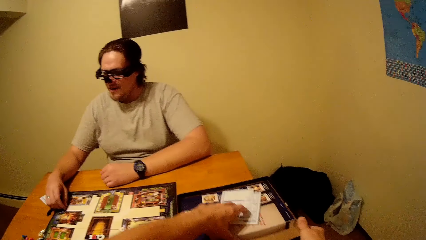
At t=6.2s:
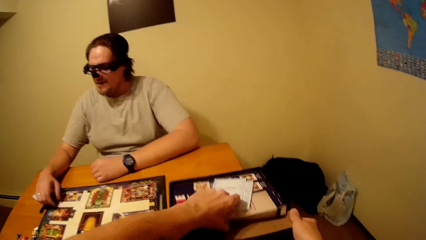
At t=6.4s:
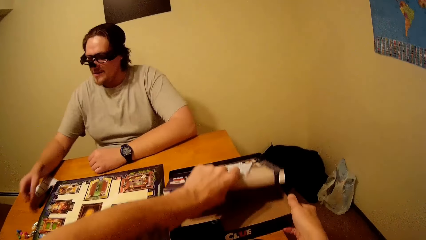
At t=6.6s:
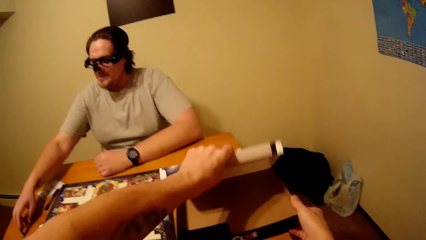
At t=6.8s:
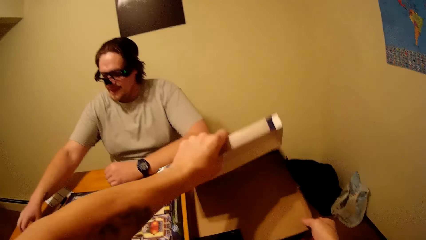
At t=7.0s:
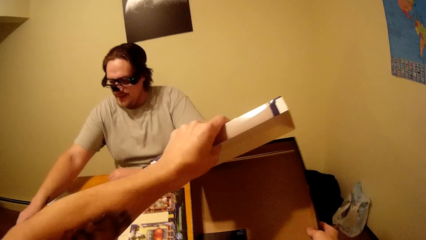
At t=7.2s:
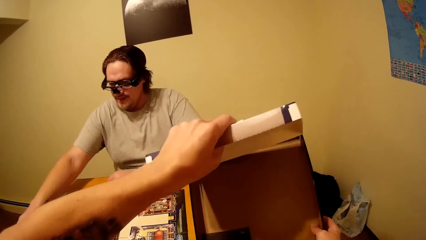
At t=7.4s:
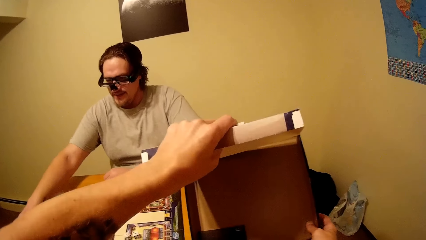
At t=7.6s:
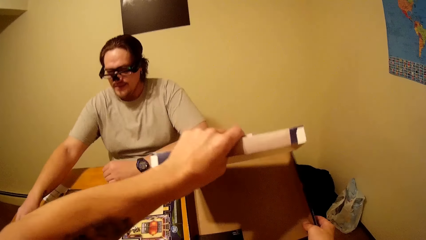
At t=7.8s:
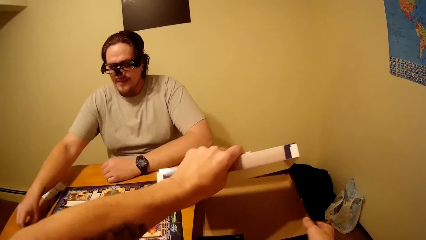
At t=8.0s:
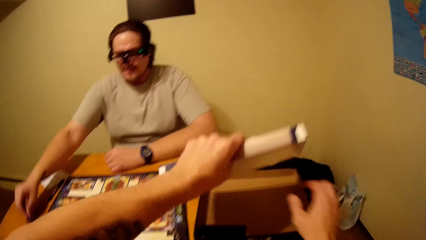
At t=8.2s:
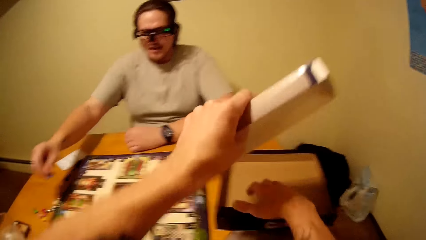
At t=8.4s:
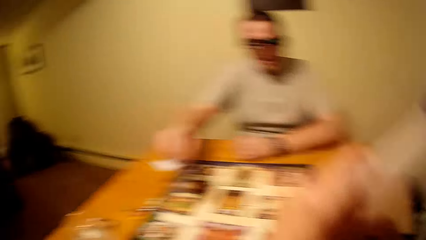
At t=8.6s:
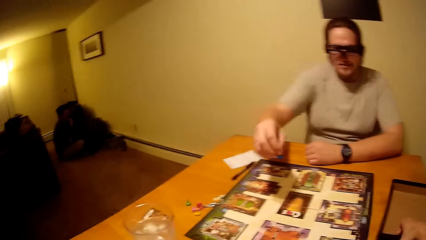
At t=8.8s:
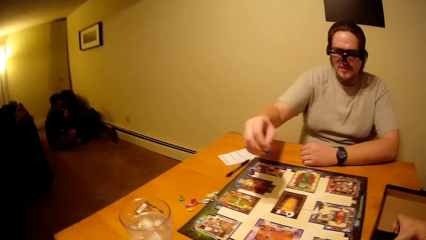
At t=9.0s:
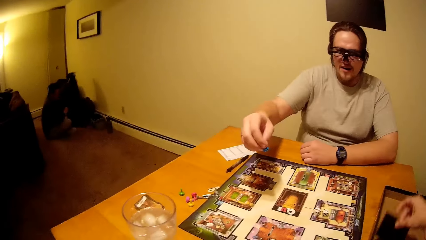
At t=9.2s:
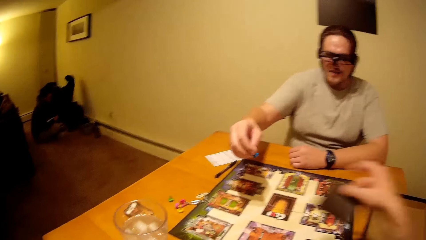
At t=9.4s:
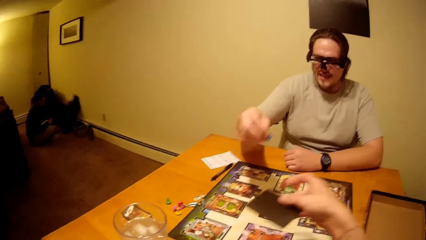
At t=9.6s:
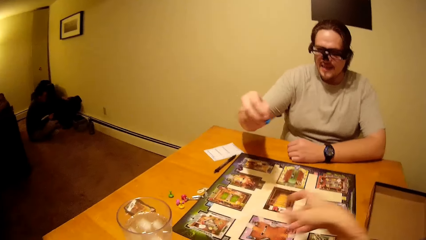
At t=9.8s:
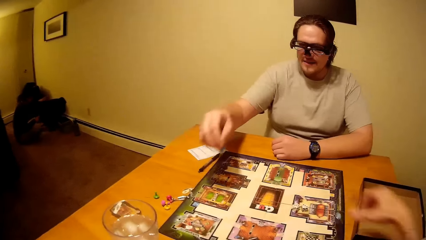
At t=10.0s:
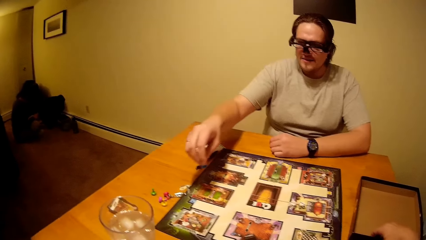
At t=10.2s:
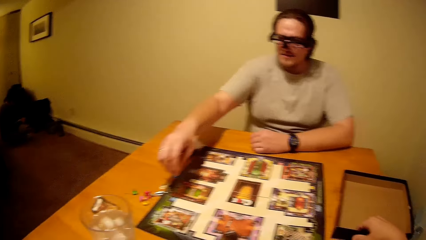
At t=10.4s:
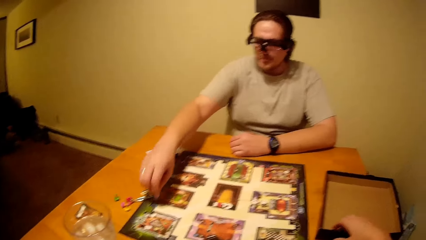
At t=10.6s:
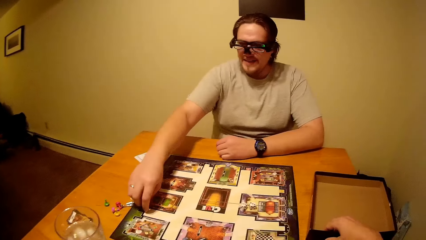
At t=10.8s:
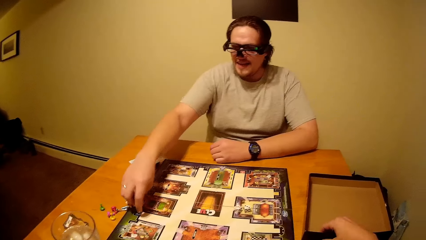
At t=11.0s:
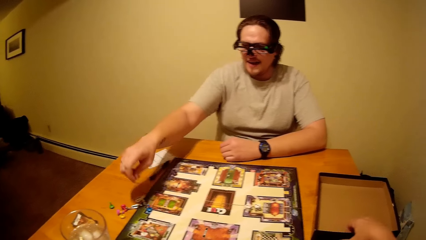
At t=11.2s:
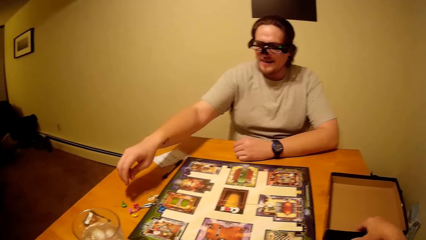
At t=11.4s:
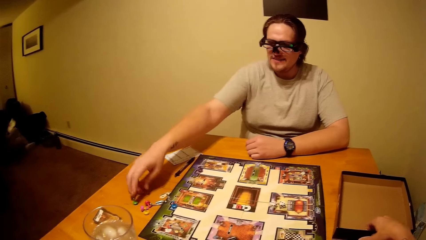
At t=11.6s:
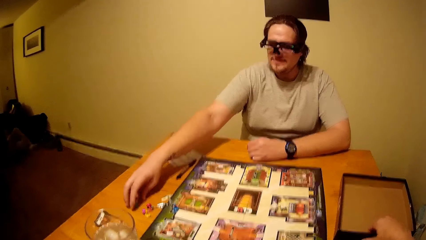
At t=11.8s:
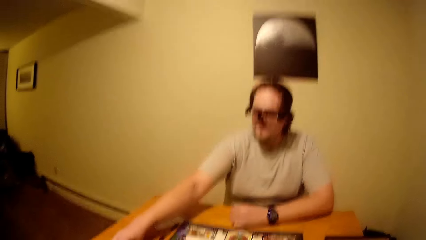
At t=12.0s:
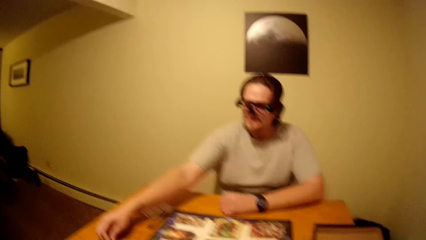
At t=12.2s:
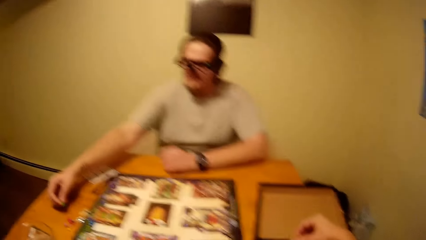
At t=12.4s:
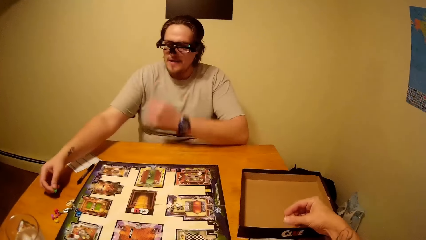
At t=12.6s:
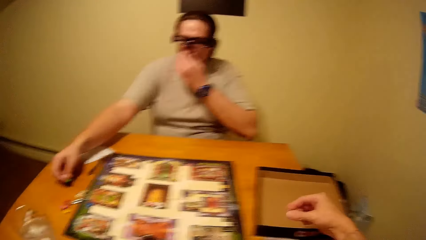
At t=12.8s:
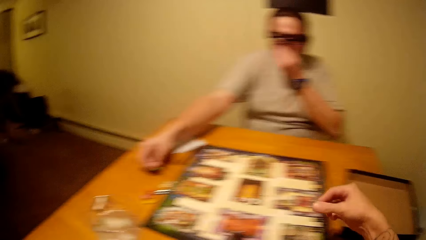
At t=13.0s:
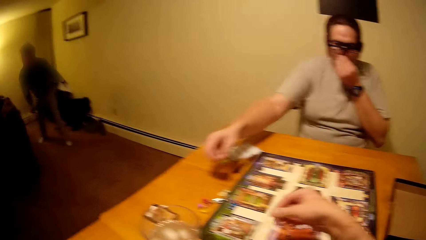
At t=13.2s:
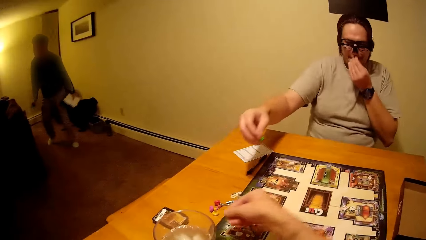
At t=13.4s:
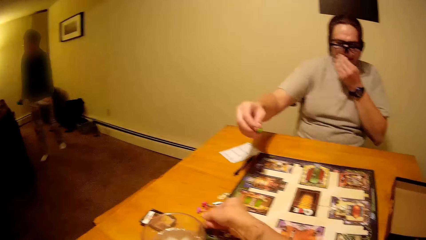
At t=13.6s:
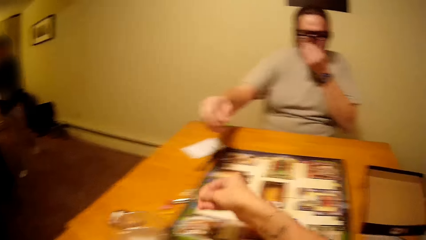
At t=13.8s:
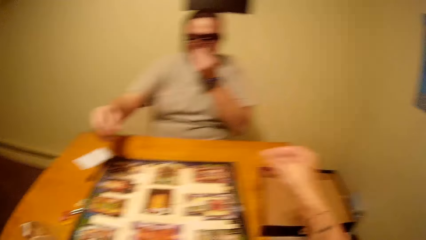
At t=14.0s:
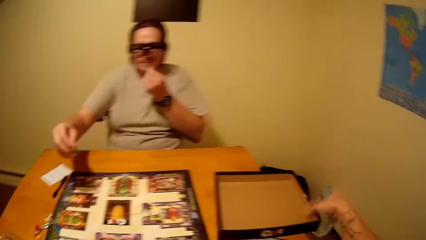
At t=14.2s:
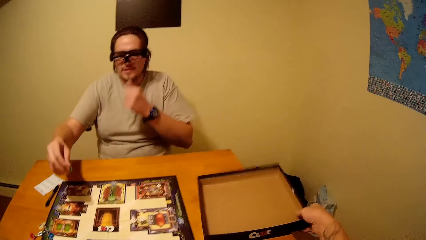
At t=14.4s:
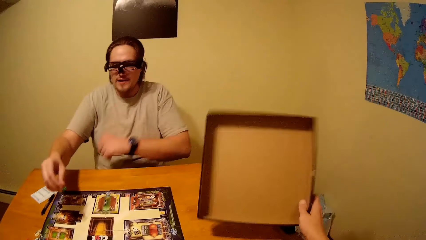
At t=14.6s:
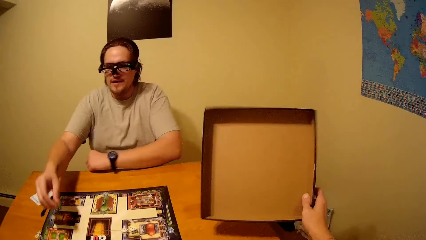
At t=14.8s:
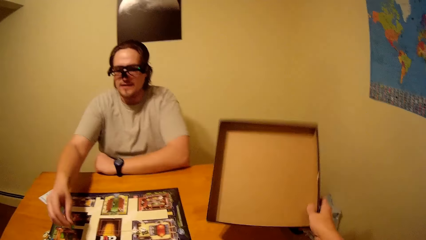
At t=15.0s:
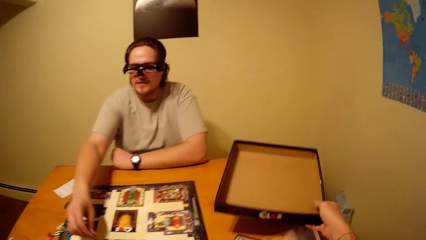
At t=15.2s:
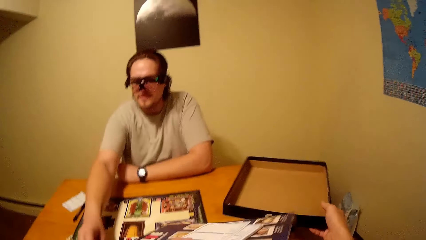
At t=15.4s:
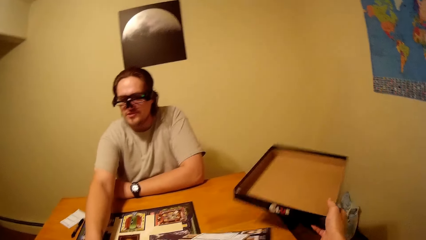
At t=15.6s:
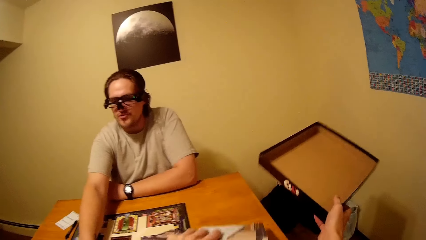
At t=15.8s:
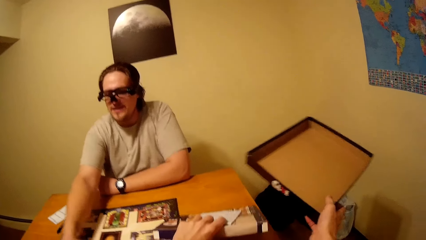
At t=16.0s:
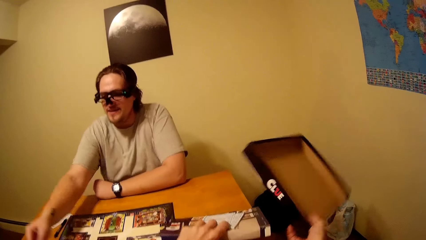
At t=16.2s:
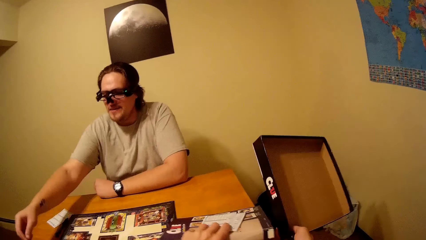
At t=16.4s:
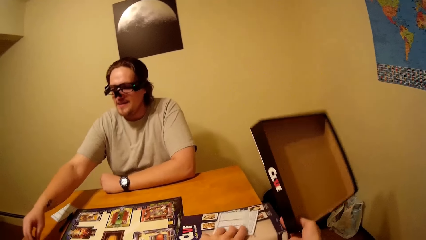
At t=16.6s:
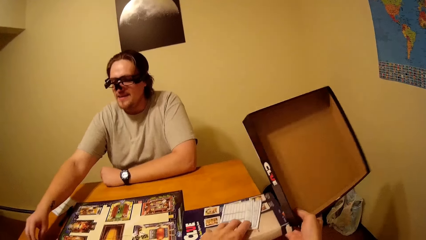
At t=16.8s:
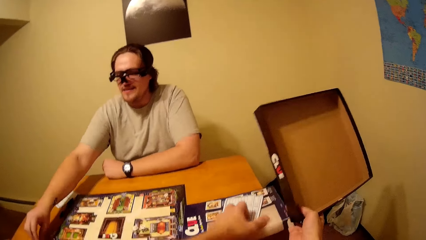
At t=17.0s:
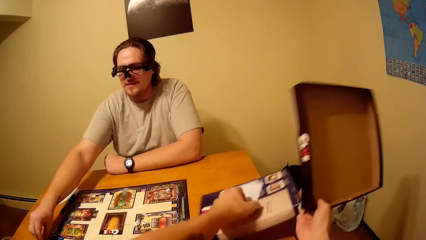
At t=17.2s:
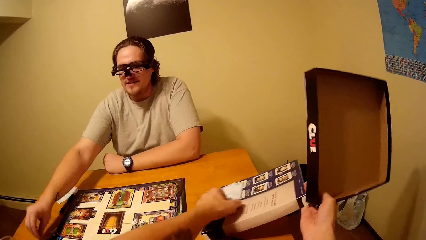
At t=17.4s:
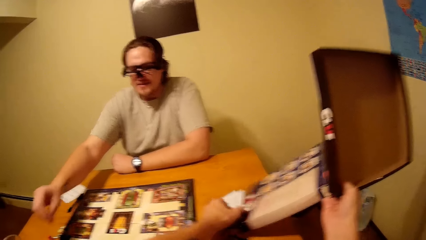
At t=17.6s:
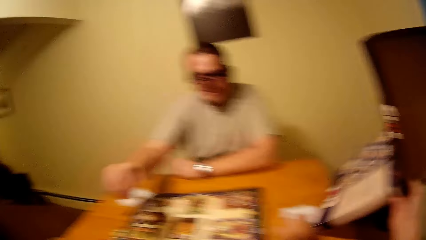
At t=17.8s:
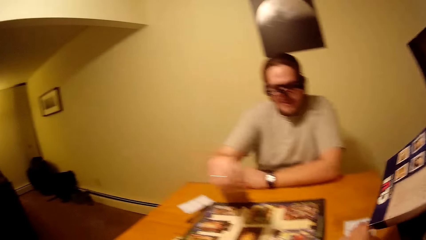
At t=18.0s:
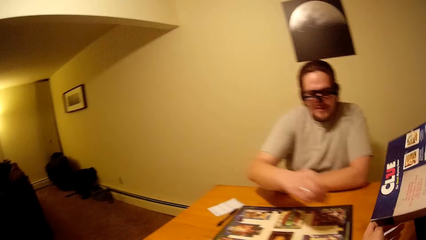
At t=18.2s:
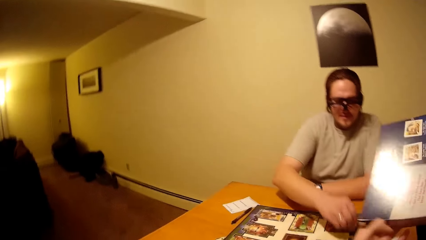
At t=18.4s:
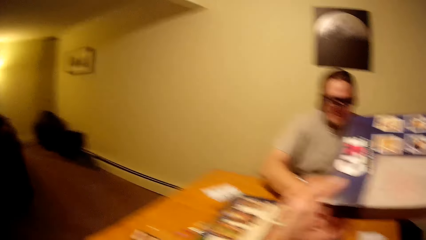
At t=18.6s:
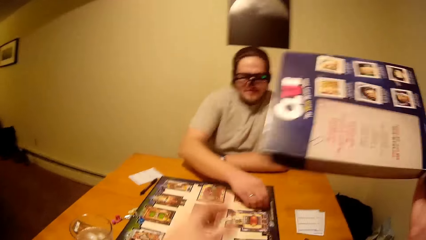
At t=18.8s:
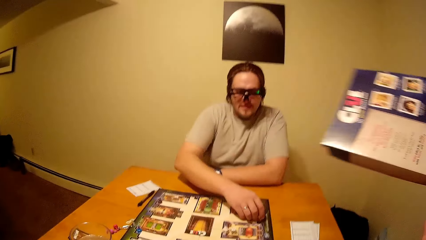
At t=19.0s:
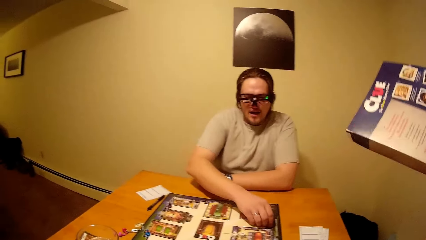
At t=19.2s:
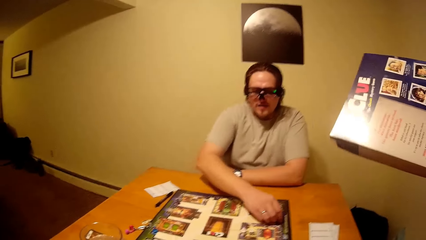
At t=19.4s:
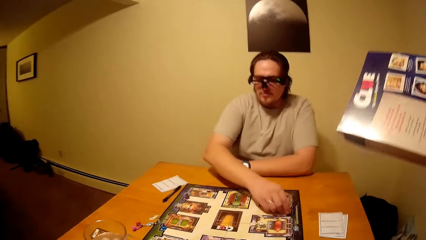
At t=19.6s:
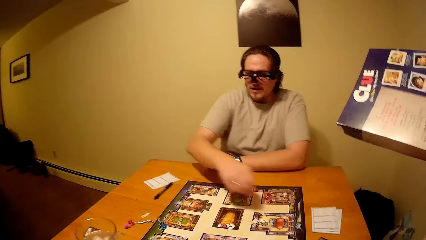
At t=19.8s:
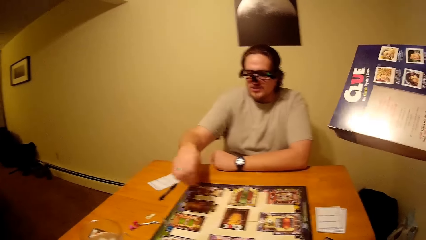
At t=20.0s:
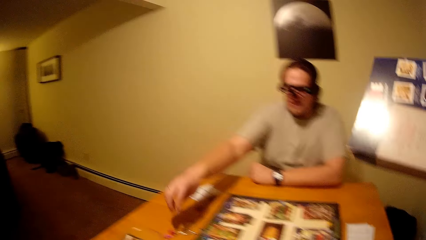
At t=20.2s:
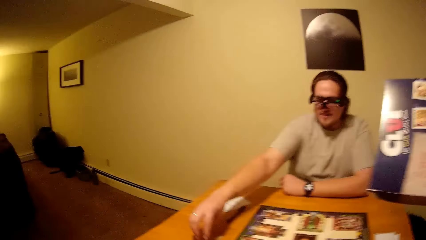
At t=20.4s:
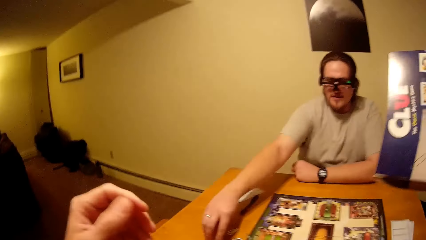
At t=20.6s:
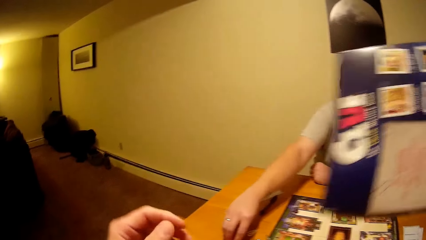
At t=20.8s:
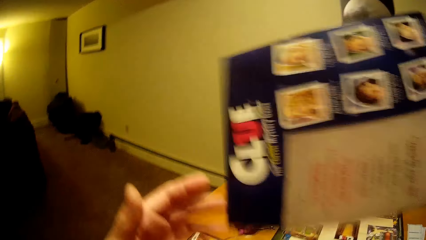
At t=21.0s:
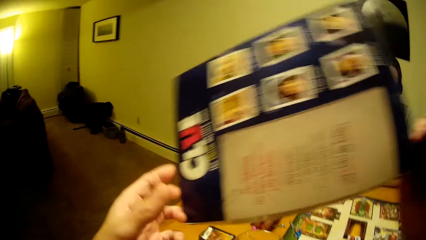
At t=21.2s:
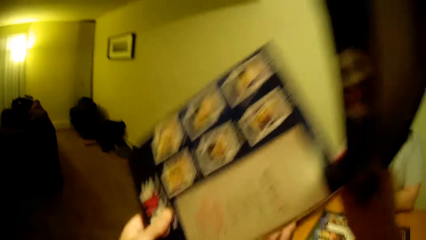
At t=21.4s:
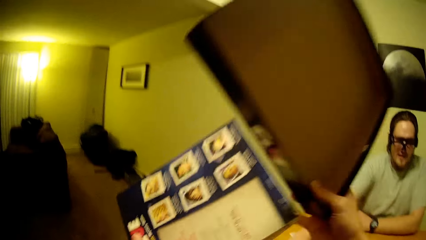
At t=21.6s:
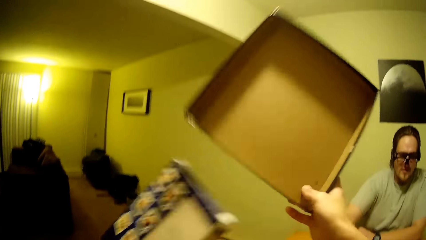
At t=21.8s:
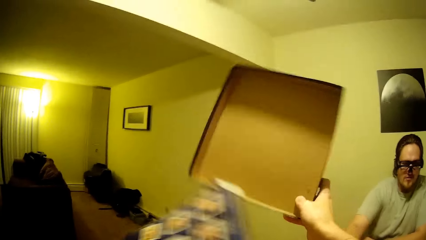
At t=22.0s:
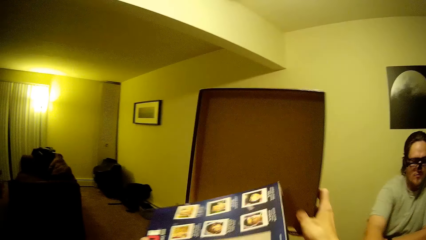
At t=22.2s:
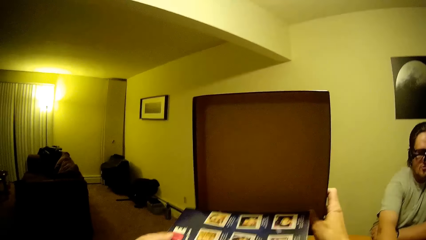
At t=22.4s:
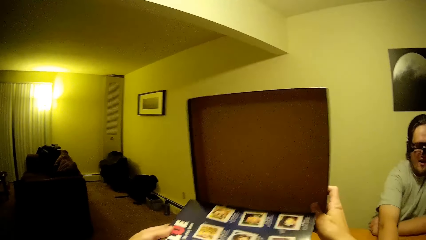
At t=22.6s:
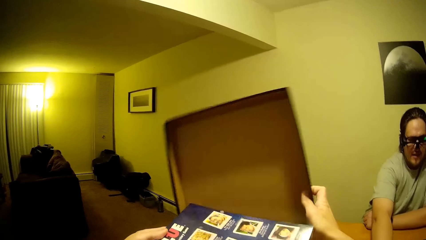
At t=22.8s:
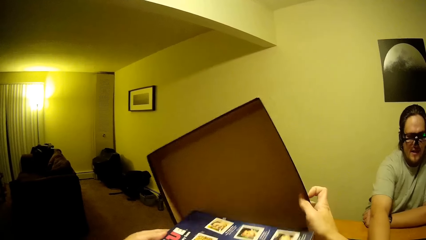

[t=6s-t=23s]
A person holds a box. The camera wearer is playing dominoes with the person. The person puts dice on the board, picks dice from the table, and touches his nose. The camera wearer is holding a box. The person puts dice on the table.
